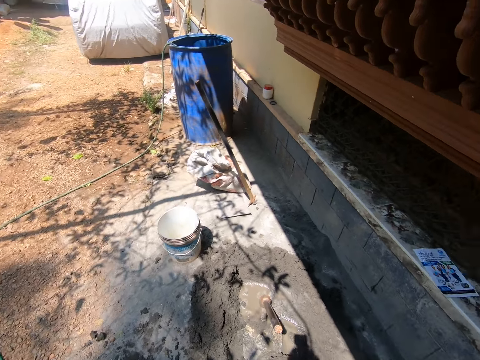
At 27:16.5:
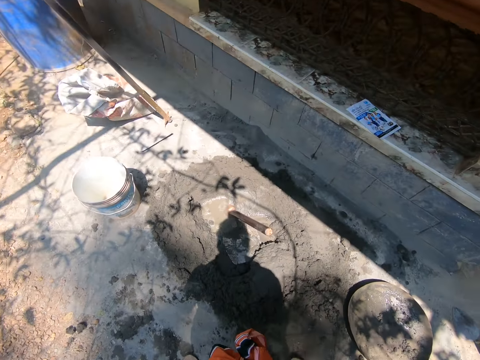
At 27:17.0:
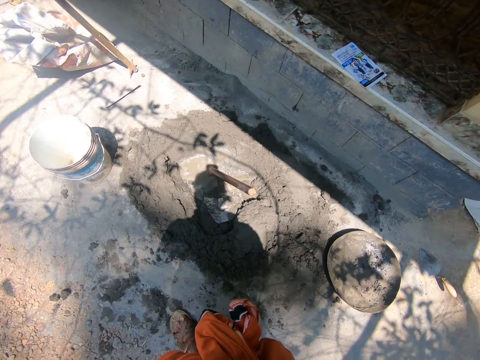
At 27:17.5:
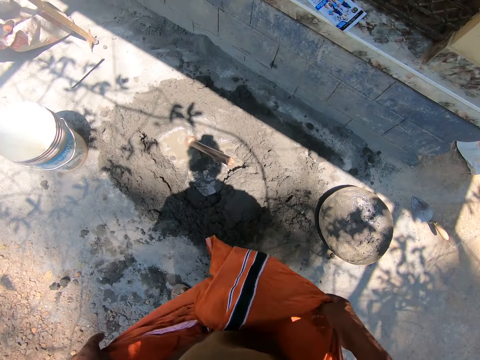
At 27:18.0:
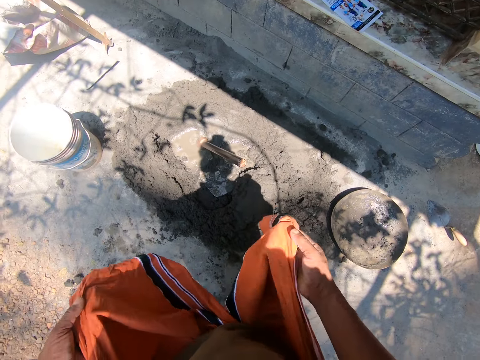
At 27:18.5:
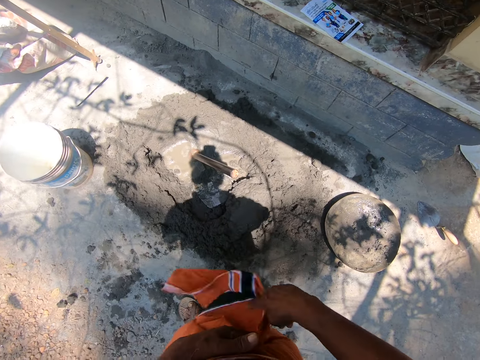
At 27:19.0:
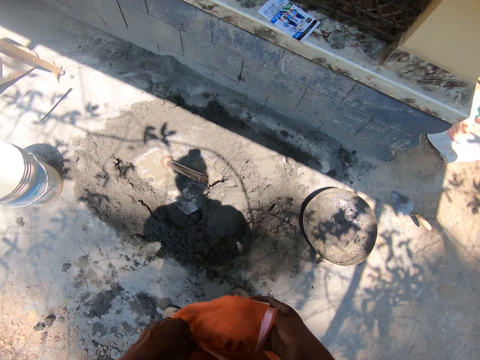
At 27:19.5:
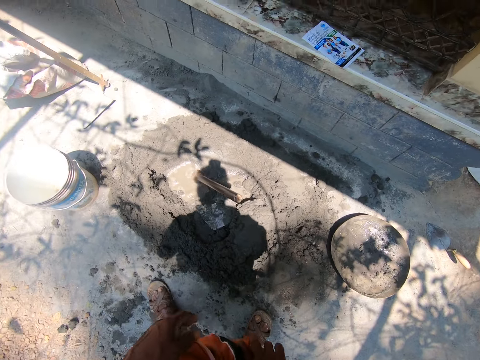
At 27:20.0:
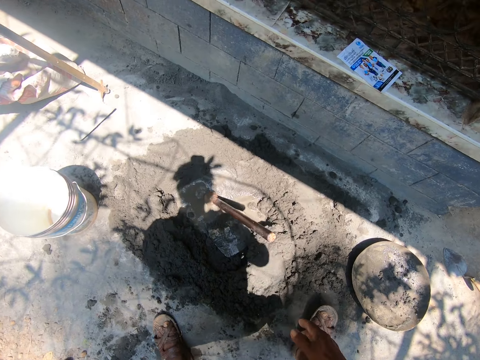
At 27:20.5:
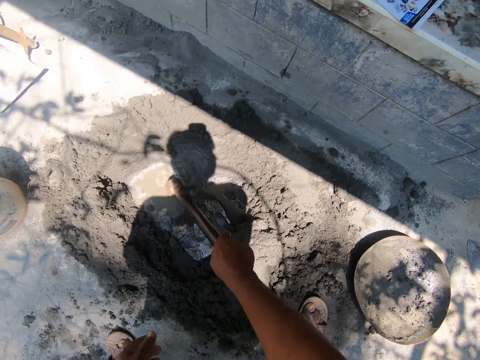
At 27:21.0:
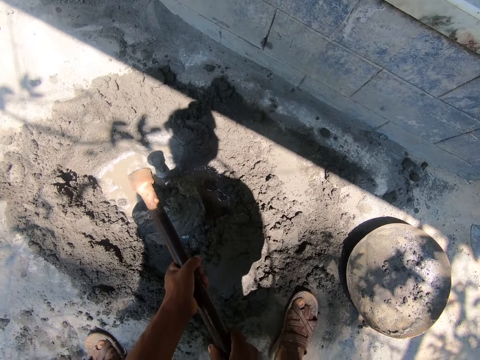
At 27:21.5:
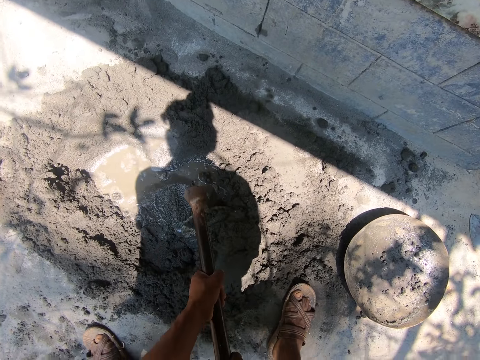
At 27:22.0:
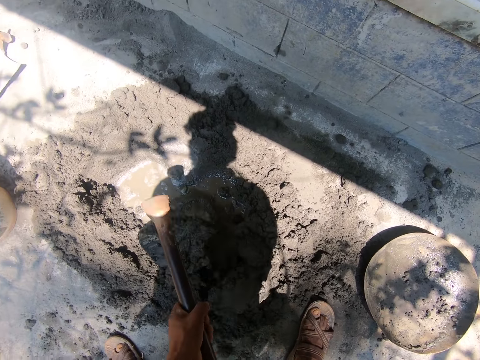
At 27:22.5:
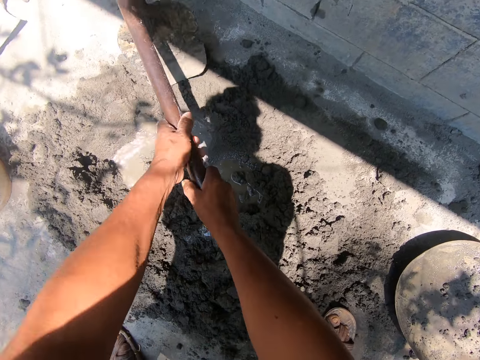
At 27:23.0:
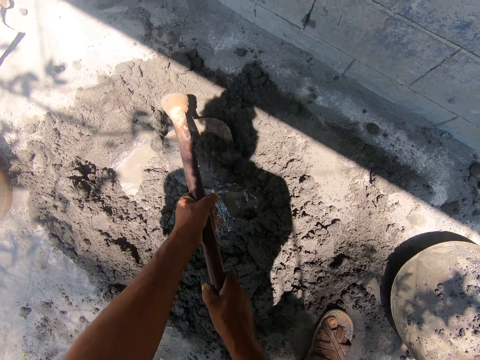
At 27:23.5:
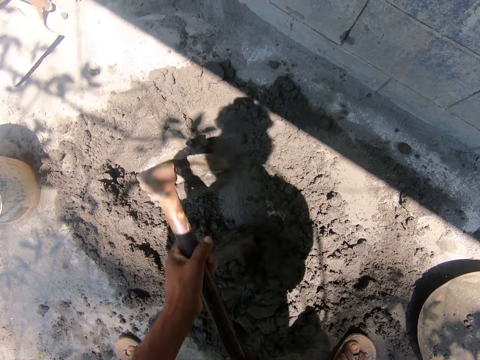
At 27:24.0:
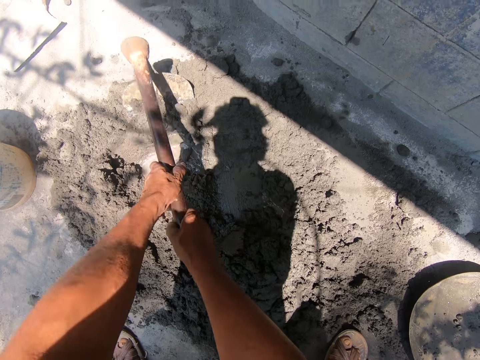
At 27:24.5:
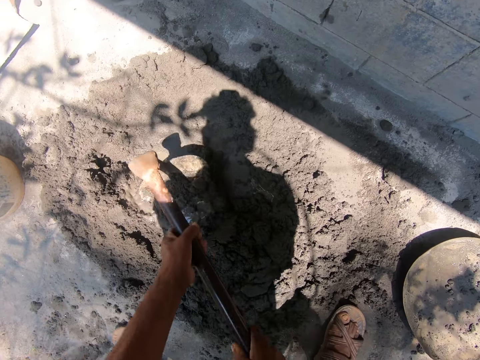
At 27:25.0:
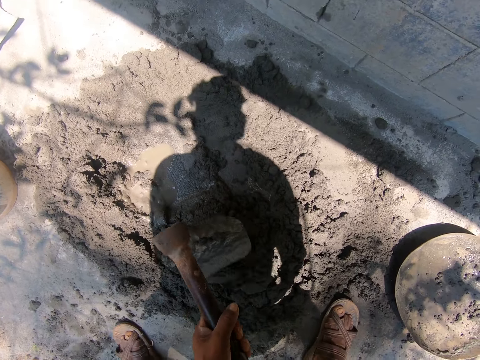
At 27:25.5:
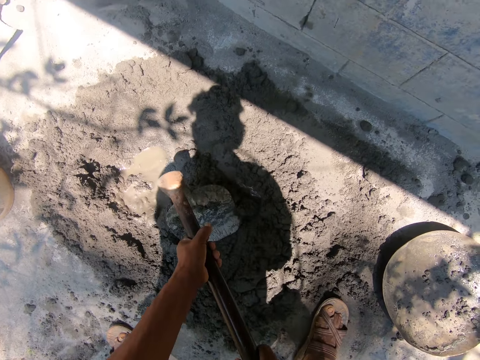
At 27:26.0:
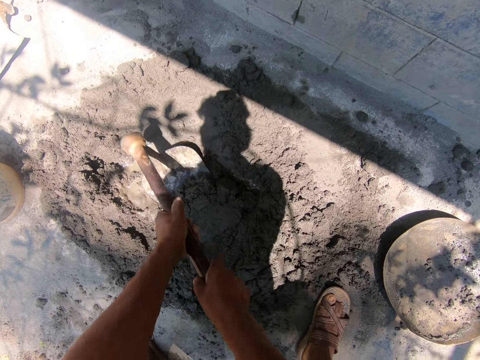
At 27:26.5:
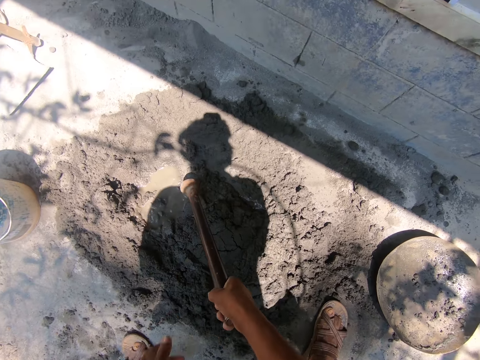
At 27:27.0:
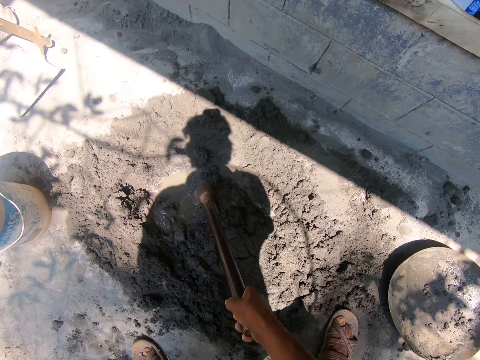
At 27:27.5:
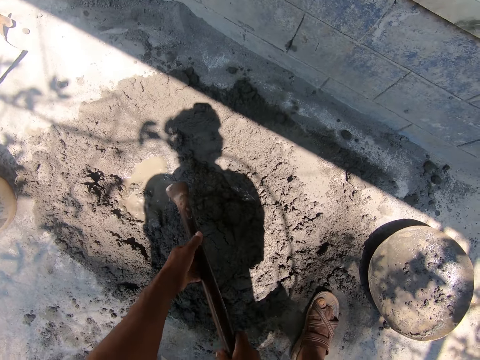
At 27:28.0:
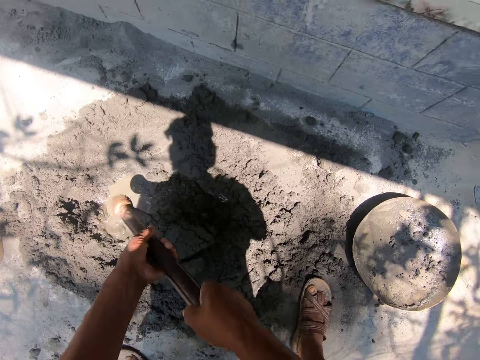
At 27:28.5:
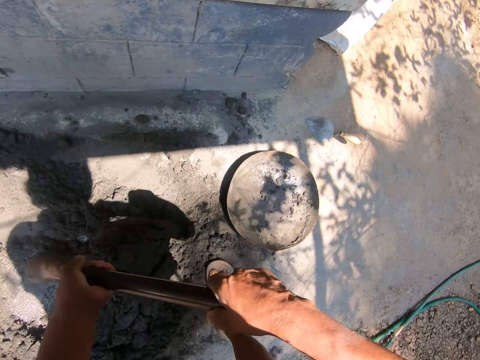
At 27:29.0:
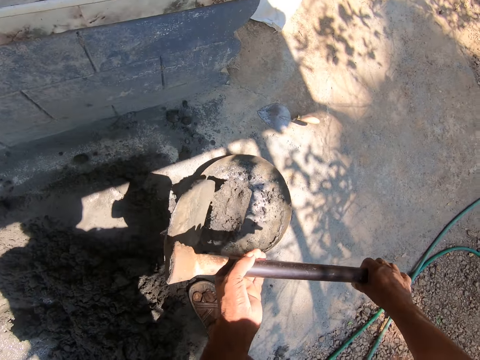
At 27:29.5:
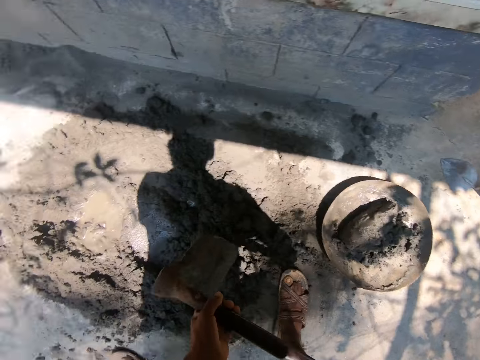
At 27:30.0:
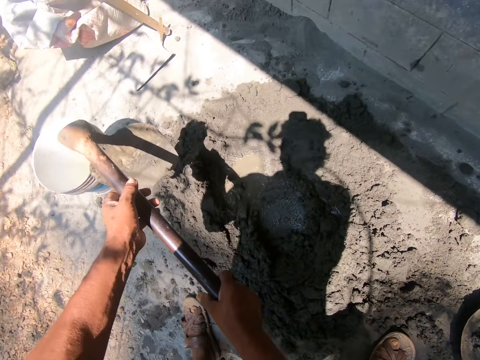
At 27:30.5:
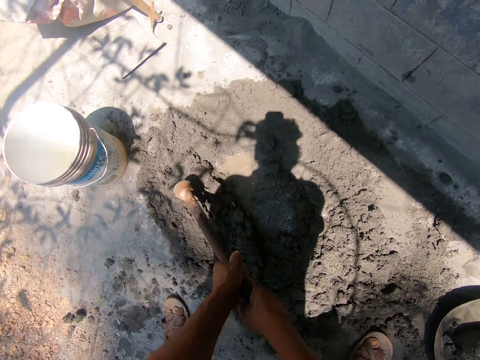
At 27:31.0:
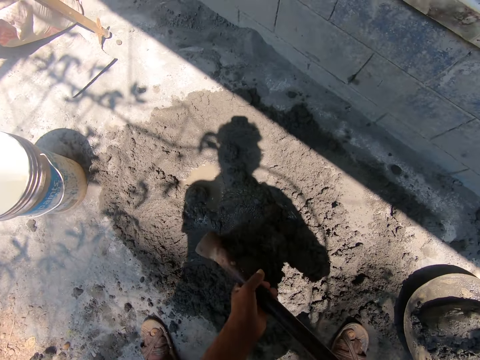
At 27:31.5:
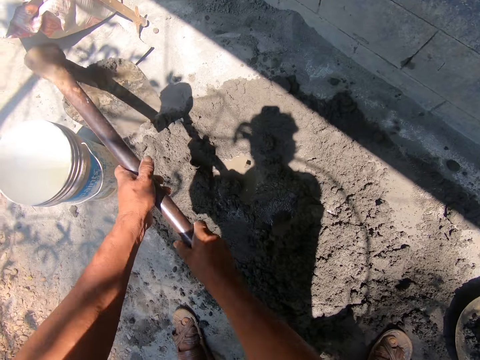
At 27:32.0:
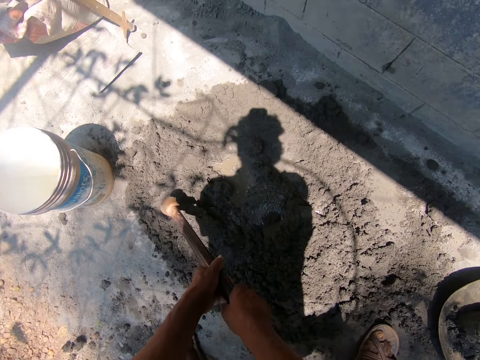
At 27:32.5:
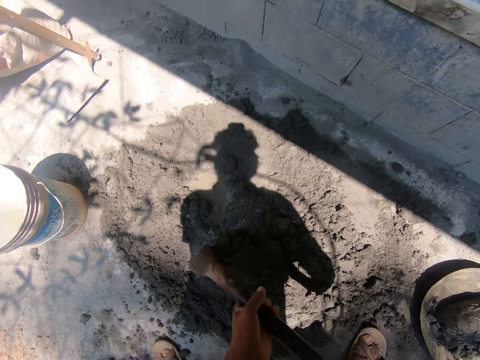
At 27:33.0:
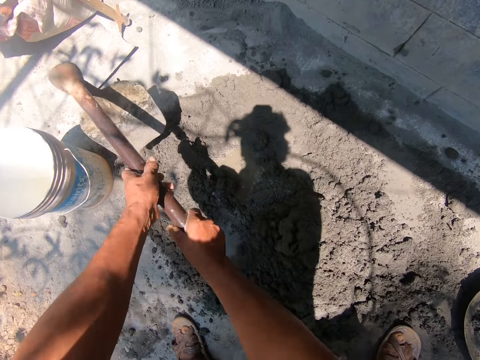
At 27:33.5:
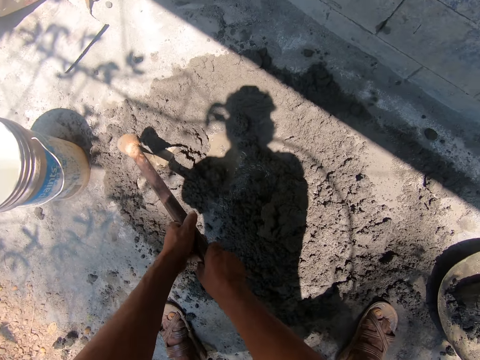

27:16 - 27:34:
The camera wearer unties a wrapper on his waist with both hands. He ties the wrapper on his waist with both hands. He grabs a hoe. He holds the hoe in a mortar with his right hand. He holds the hoe with both hands. He gathers some mortar from the floor with the hoe in his hands. He mixes the mortar with the hoe. He packs some mortar from the floor with the hoe in his hands. He pours the mortar from the hoe into the pan with both hands. He mixes the mortar with the hoe. He gathers some mortar from the floor with the hoe in his hands.

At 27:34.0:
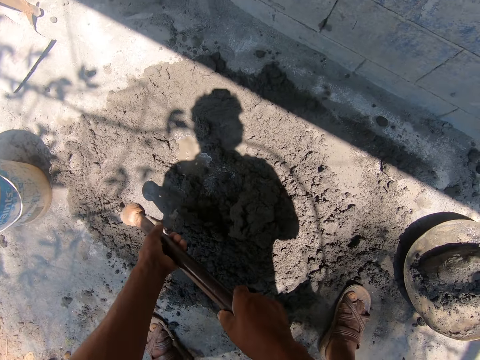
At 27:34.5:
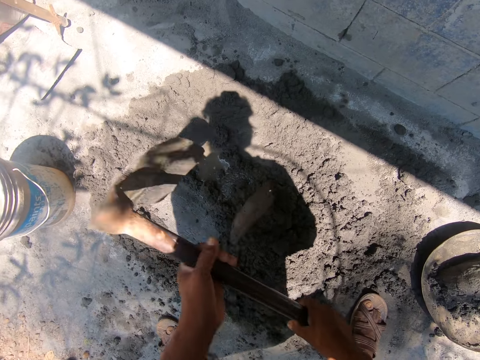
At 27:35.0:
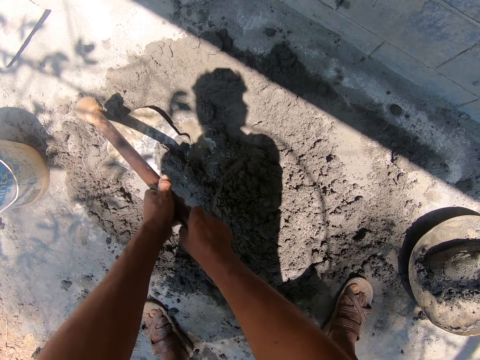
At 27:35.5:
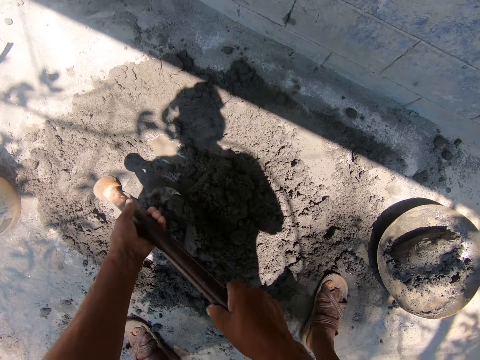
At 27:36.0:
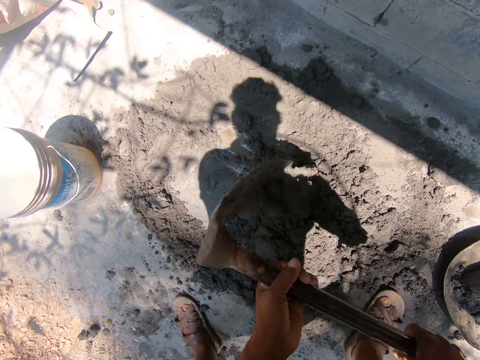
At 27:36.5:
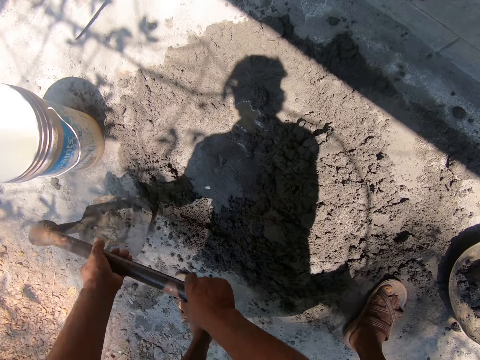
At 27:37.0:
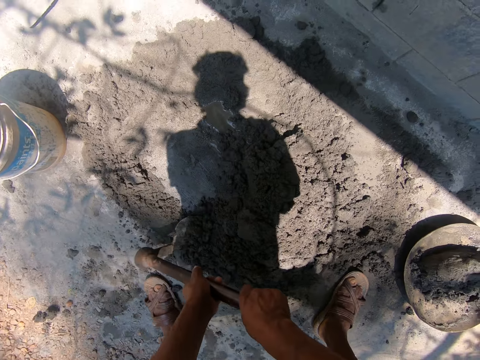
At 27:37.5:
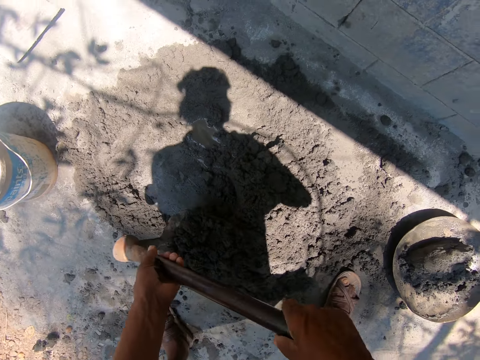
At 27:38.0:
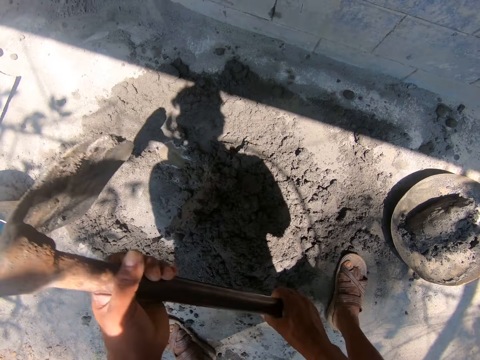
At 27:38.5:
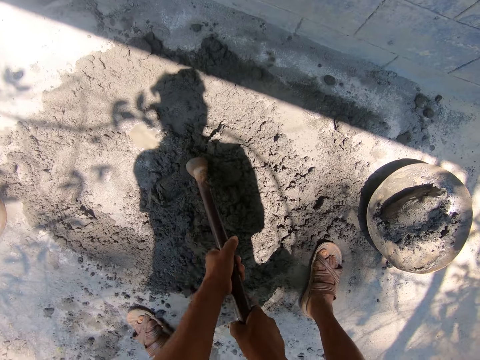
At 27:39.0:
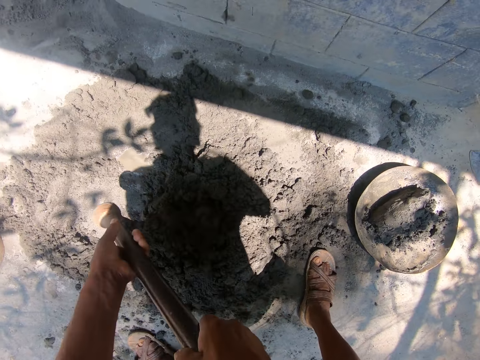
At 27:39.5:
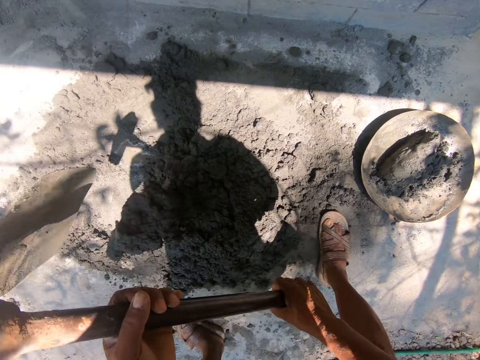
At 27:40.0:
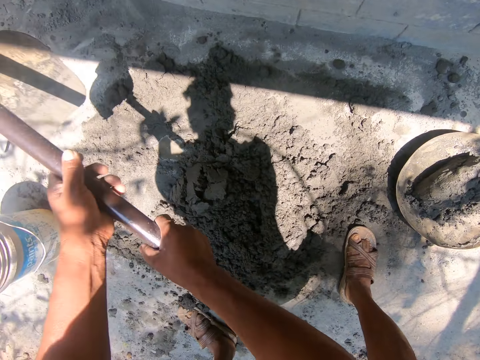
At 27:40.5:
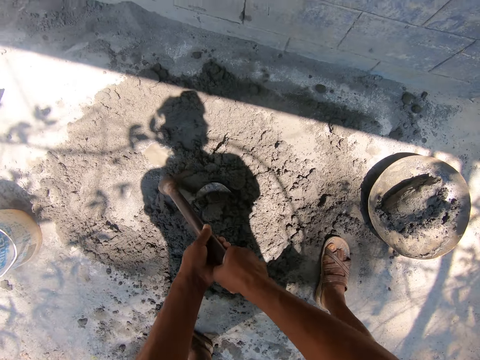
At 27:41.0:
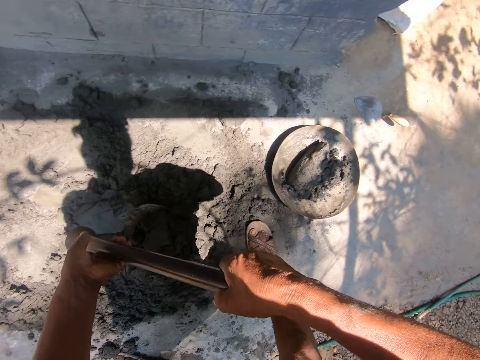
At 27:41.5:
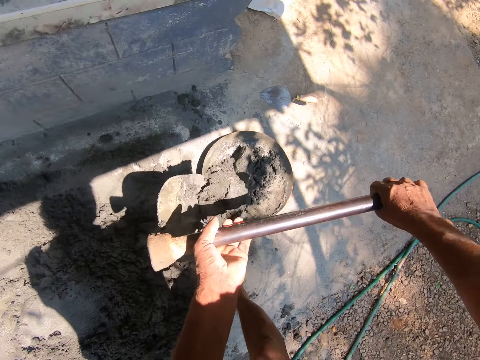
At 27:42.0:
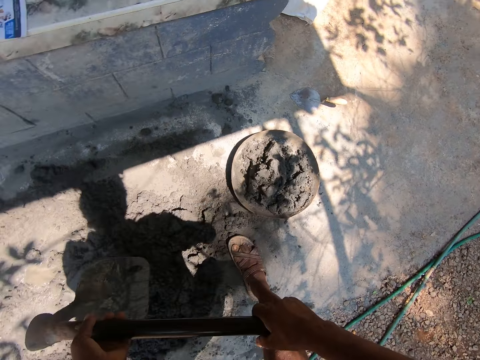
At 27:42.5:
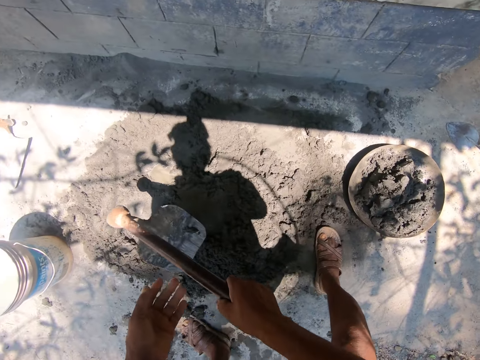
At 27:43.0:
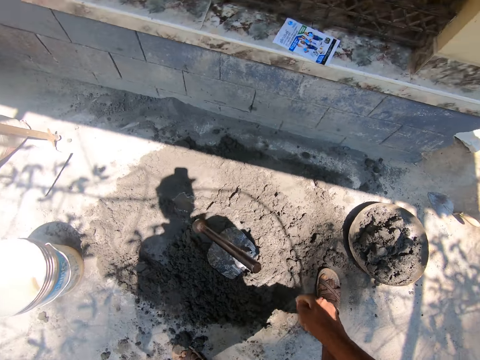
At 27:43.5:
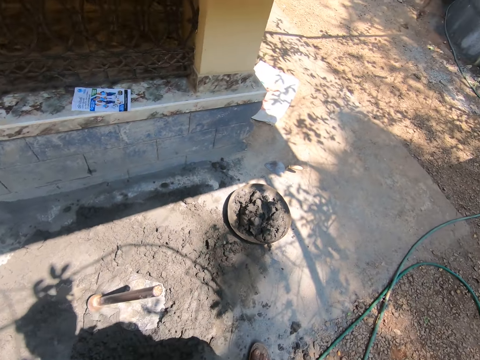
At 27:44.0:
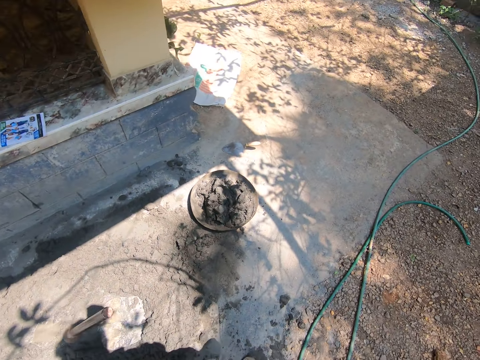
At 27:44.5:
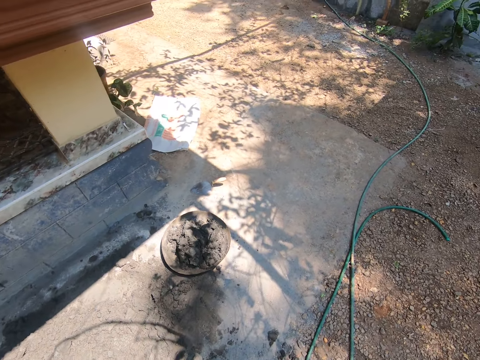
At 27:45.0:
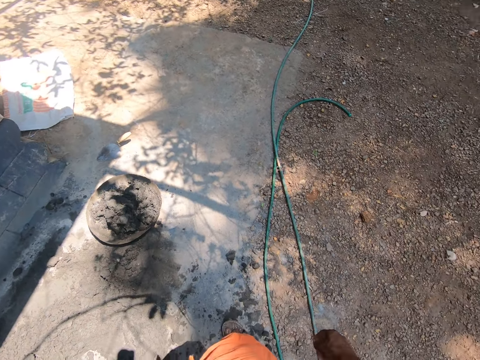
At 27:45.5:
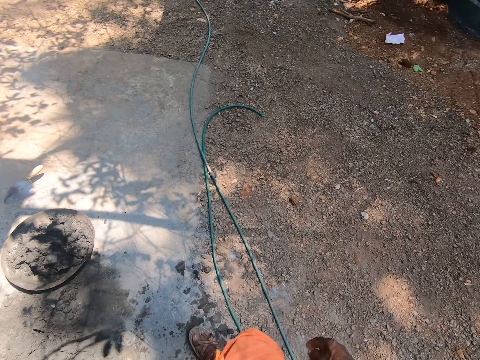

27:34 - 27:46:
The camera wearer mixes the mortar on the floor with the hoe in his hands. He packs some mortar from the floor with the hoe in his hands. He pours the mortar from the hoe into the pan with both hands. He drops the hoe on the mortar with his right hand. He looks around.
